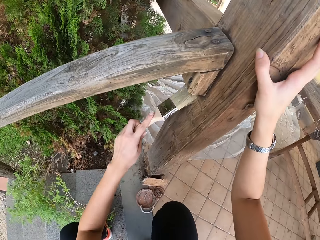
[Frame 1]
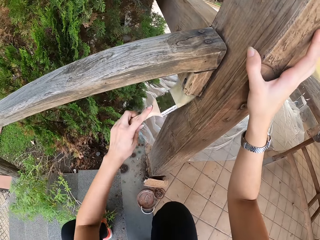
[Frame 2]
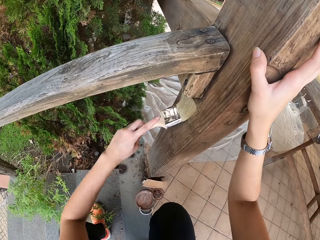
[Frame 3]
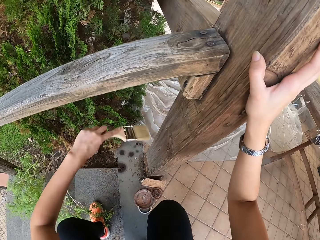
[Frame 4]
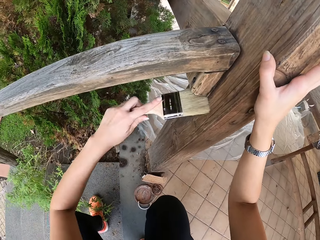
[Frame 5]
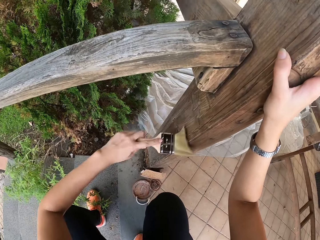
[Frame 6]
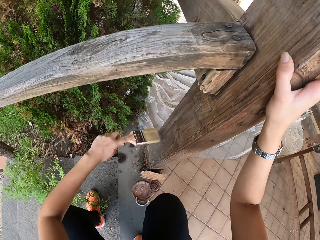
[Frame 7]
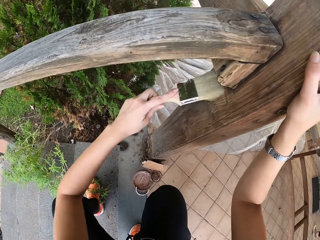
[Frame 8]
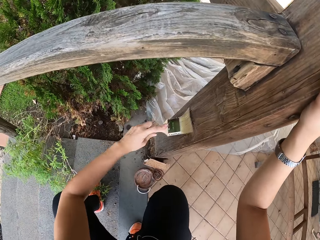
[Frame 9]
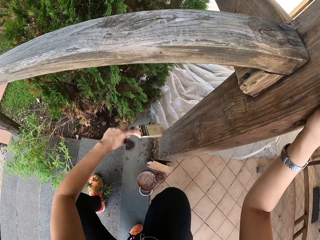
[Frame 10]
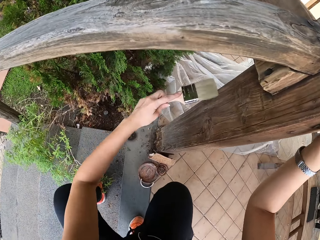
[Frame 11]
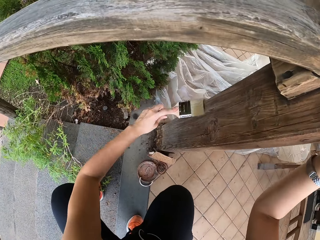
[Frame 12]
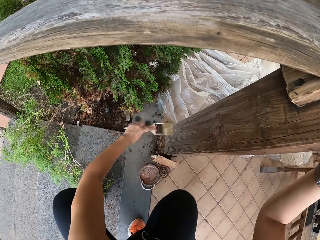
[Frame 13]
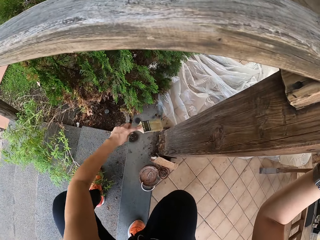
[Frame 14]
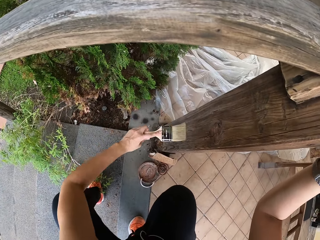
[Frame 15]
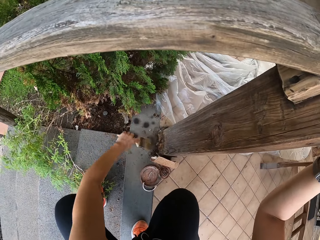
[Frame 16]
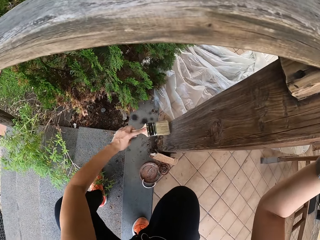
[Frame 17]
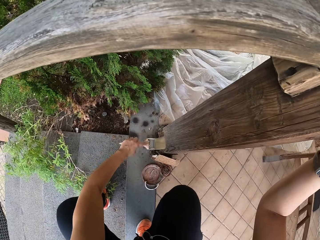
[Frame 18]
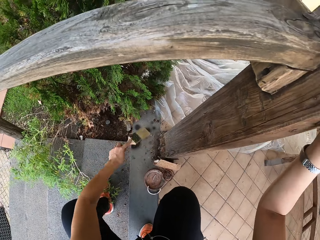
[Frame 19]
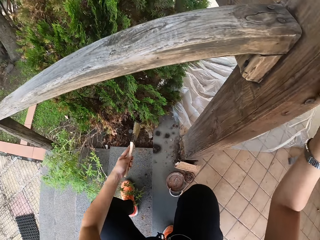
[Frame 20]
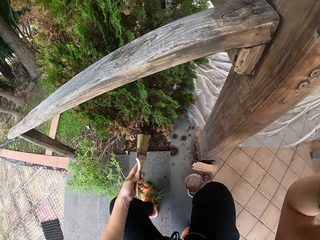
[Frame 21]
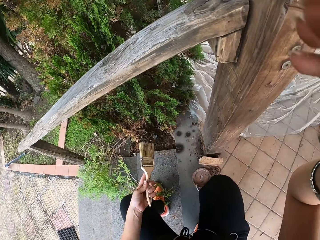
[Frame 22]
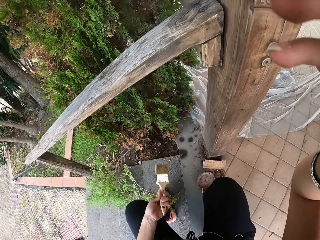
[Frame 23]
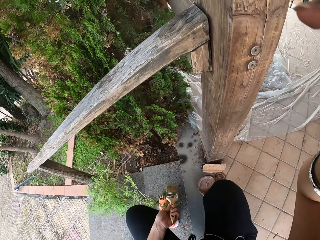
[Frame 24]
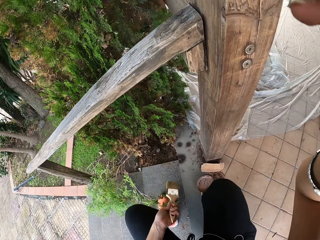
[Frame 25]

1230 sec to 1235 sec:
The camera wearer looks around. They brush the wood with the paint brush. They adjust the camera with the right hand. They touch the head.
